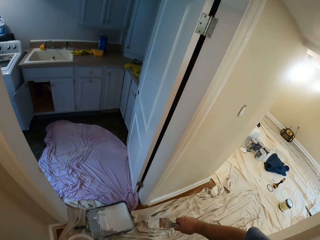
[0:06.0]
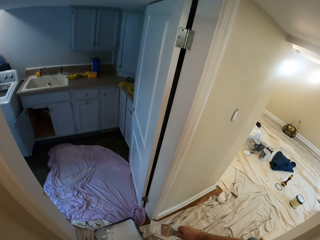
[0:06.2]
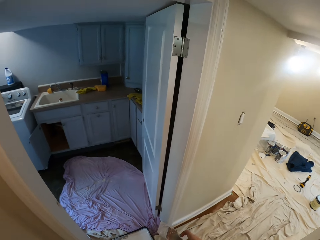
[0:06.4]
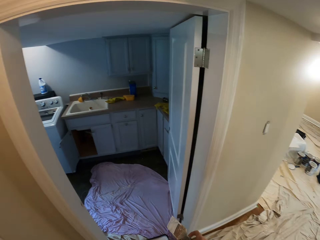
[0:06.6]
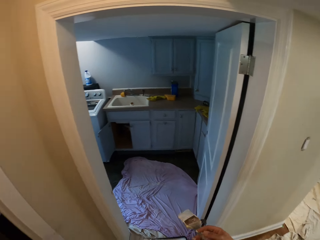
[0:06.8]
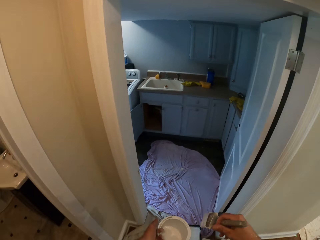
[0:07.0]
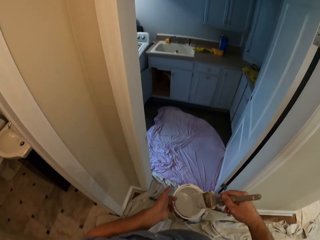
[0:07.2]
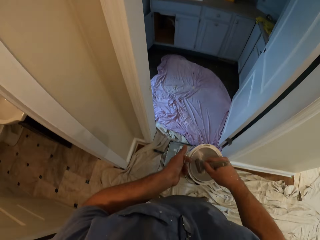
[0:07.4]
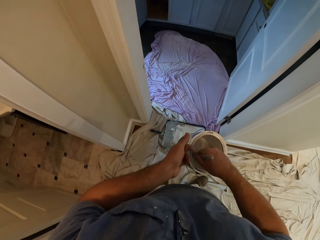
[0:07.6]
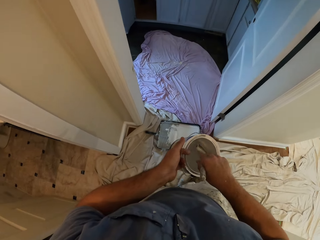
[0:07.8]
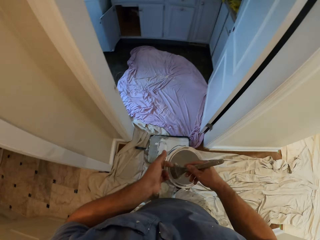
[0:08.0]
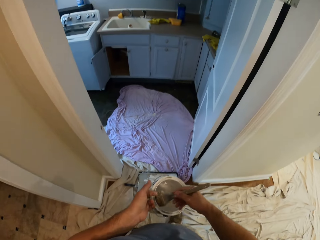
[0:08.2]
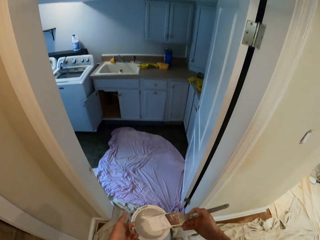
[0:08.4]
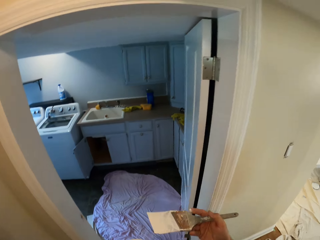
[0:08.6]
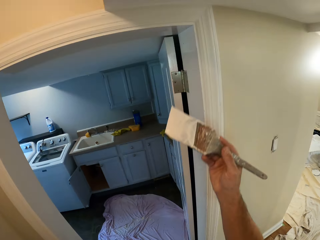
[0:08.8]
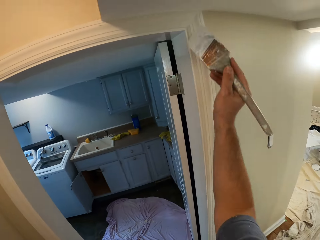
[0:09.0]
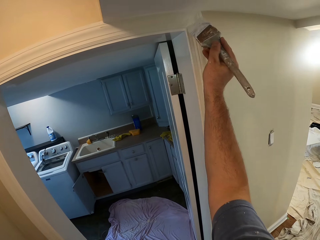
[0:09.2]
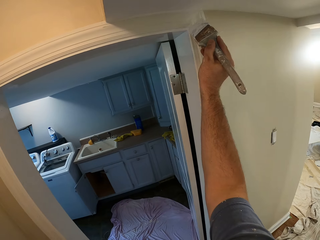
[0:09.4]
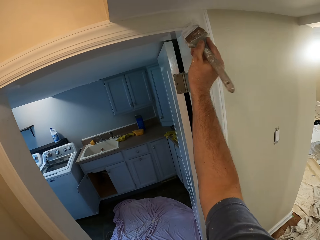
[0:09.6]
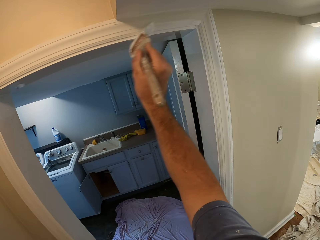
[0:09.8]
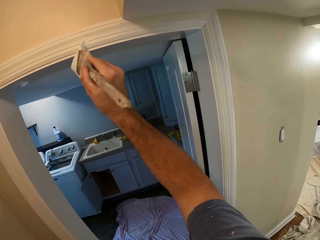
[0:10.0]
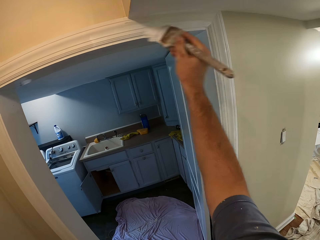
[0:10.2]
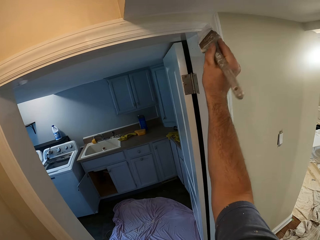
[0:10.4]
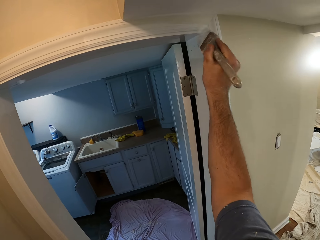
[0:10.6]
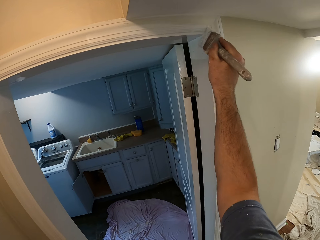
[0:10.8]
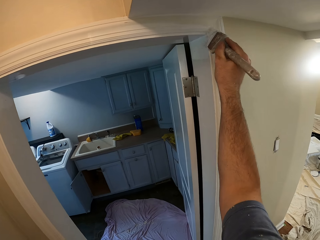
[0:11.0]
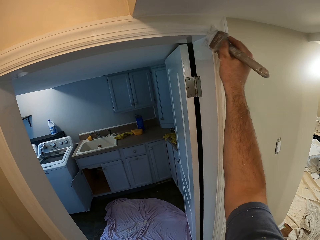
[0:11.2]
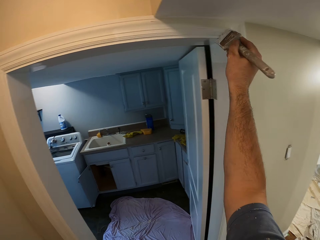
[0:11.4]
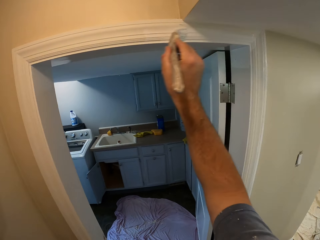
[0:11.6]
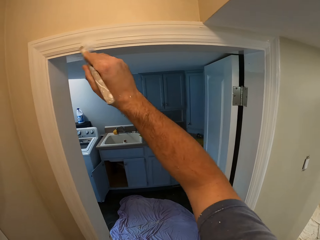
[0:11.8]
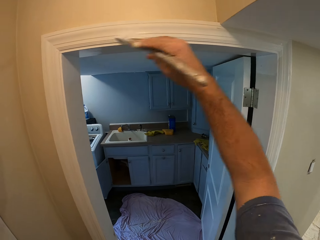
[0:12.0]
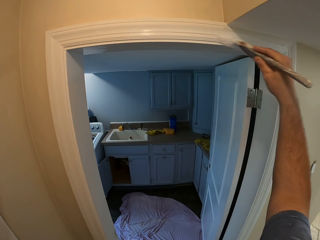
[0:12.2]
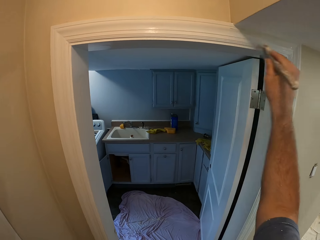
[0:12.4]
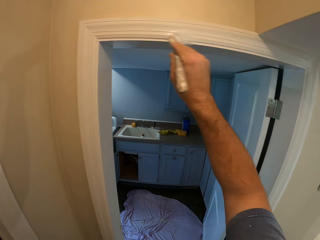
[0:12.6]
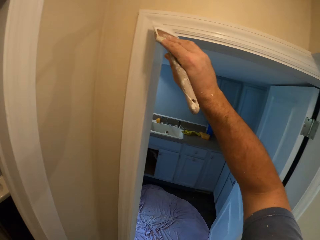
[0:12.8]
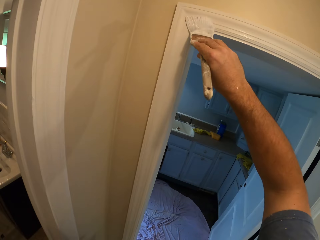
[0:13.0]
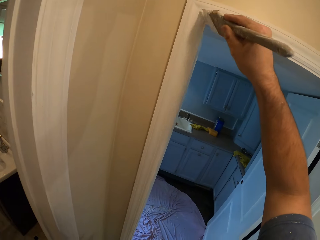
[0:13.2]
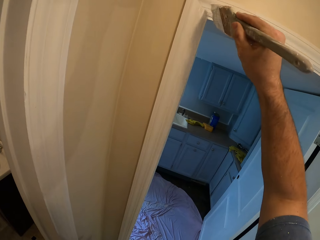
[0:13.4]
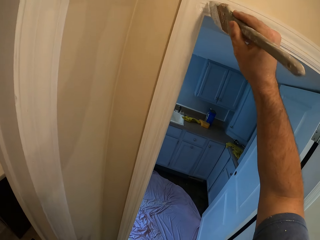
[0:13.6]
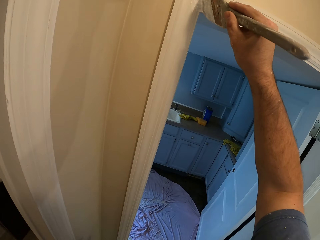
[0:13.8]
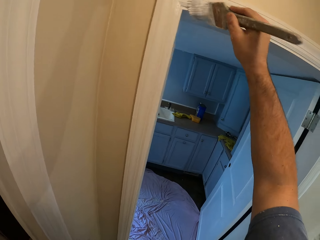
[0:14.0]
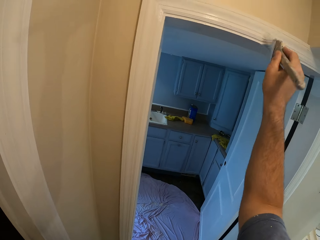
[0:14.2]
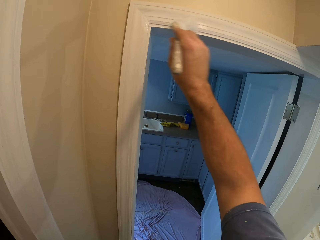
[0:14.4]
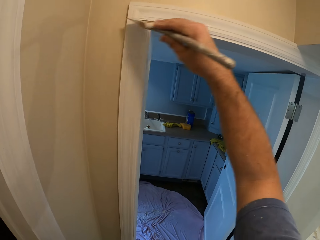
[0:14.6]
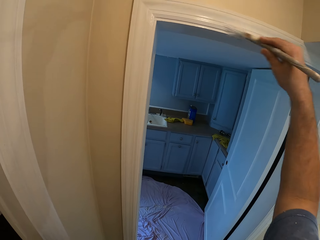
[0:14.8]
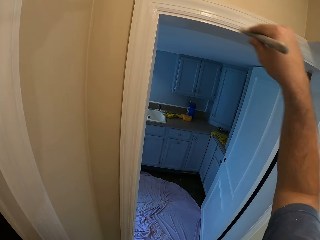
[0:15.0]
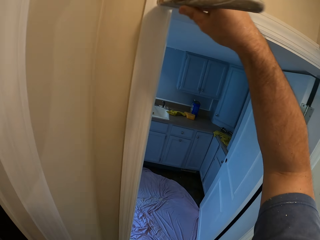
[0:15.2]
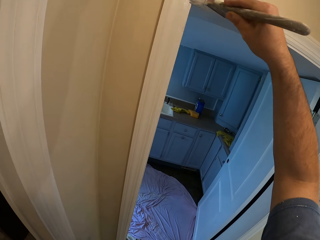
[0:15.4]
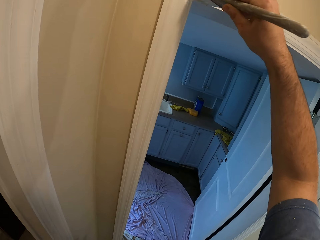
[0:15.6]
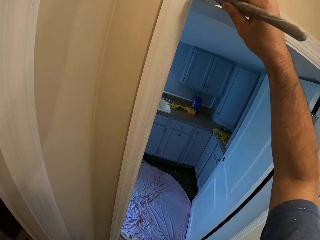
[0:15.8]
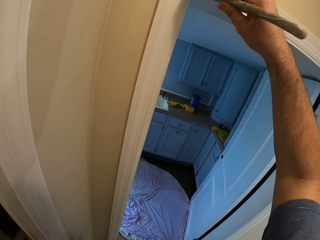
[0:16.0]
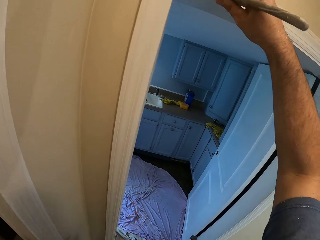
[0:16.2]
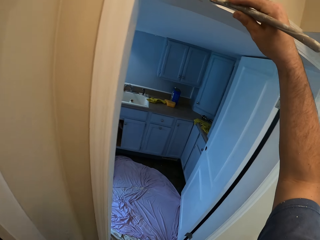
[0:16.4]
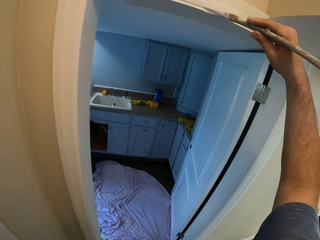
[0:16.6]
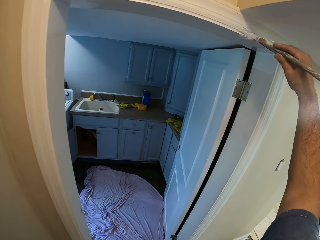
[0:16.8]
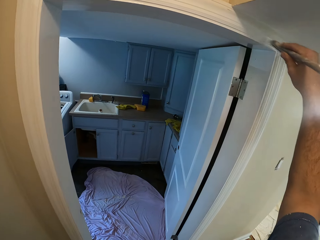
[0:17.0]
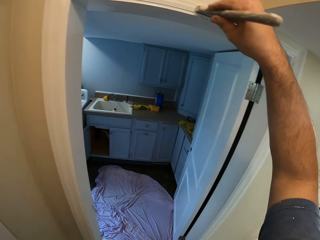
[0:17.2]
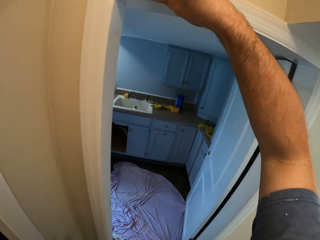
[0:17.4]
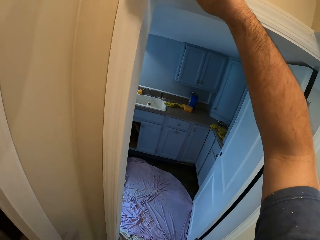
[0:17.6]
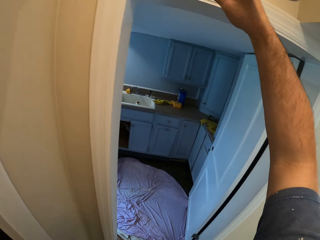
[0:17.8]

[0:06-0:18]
The camera wearer looks around the room. They dip the paint brush into a paint container. They paint the doorpost with the paint brush.

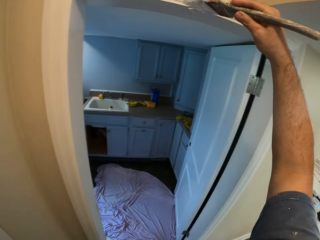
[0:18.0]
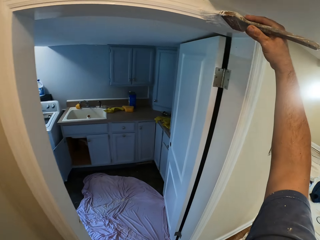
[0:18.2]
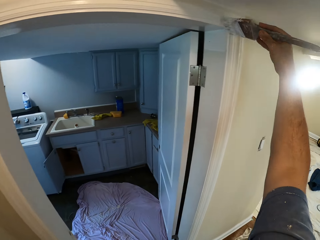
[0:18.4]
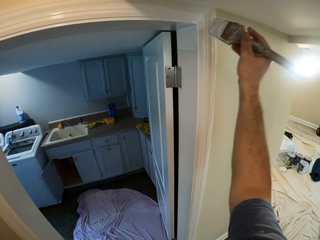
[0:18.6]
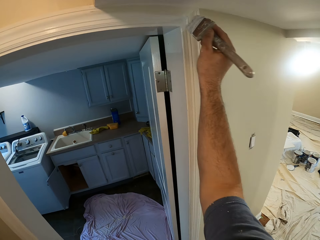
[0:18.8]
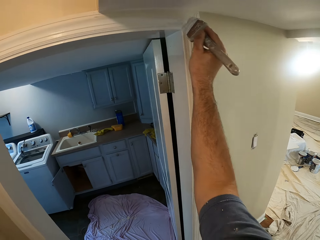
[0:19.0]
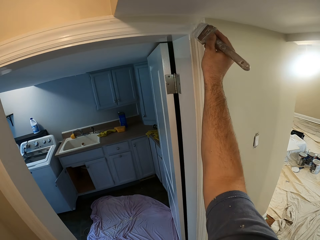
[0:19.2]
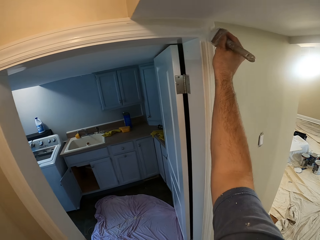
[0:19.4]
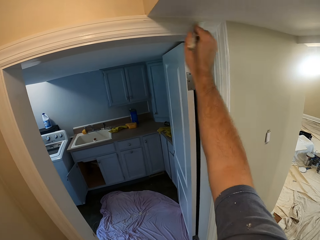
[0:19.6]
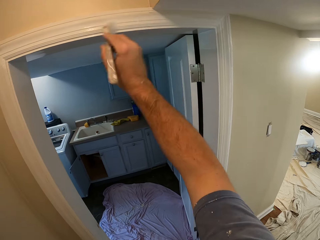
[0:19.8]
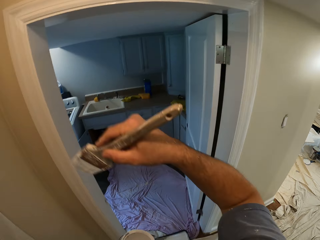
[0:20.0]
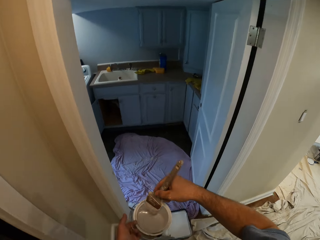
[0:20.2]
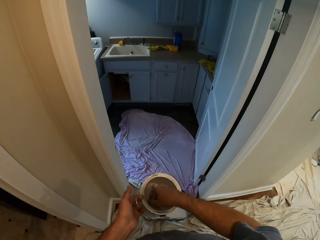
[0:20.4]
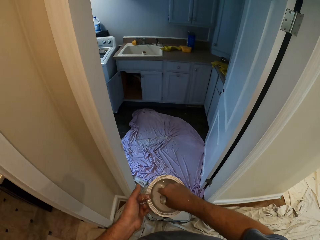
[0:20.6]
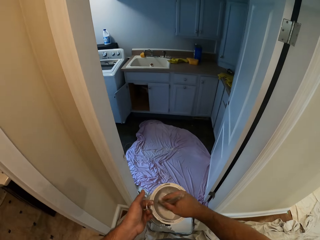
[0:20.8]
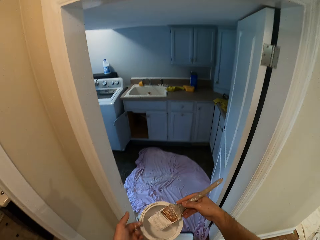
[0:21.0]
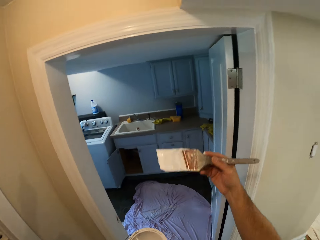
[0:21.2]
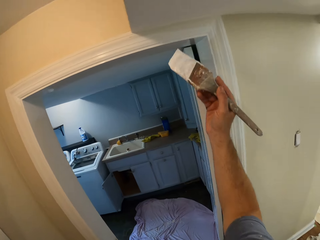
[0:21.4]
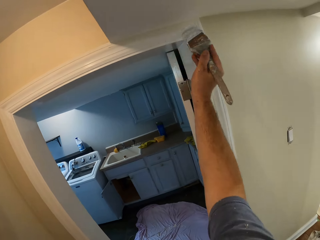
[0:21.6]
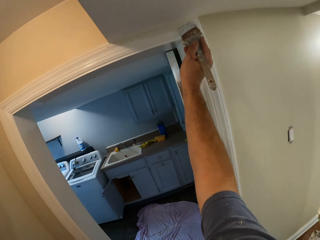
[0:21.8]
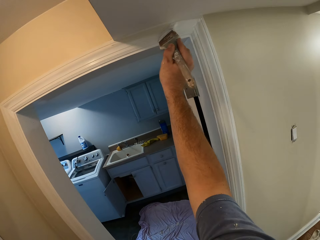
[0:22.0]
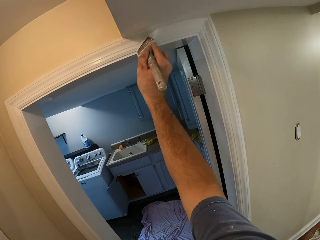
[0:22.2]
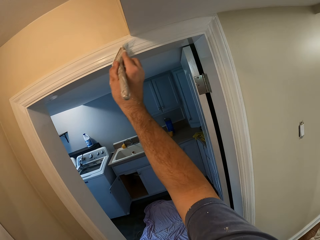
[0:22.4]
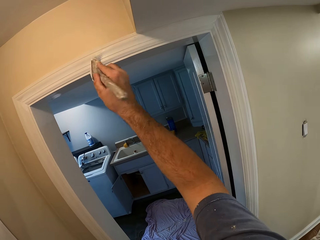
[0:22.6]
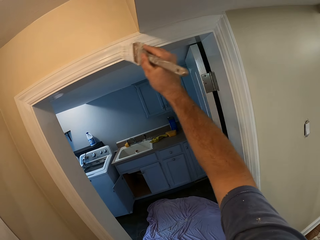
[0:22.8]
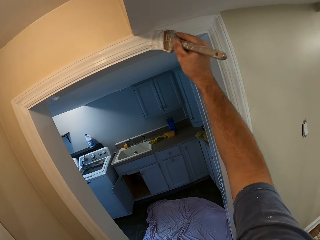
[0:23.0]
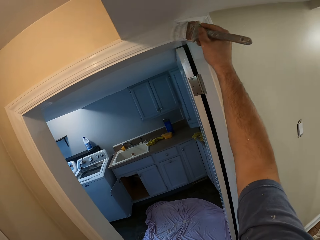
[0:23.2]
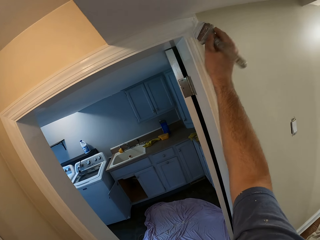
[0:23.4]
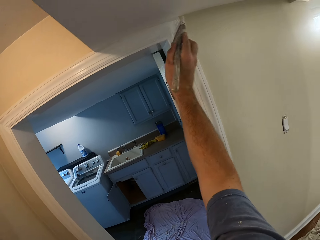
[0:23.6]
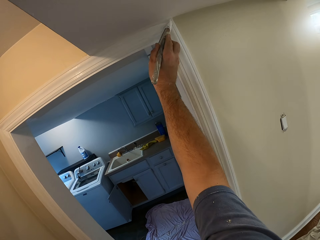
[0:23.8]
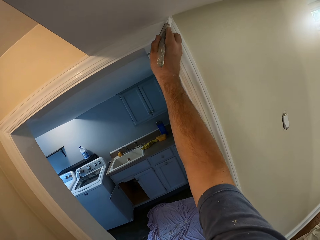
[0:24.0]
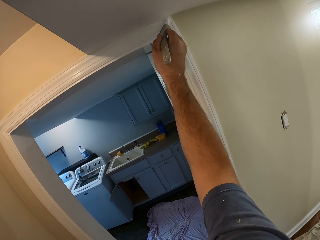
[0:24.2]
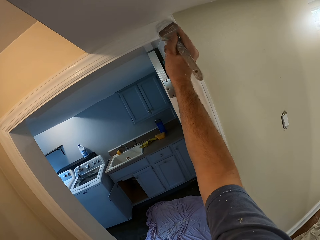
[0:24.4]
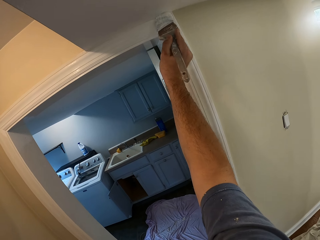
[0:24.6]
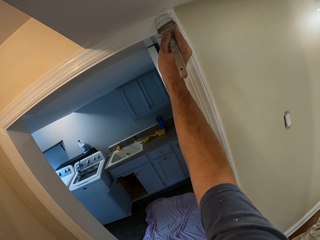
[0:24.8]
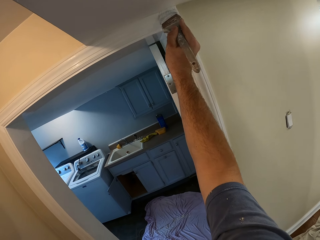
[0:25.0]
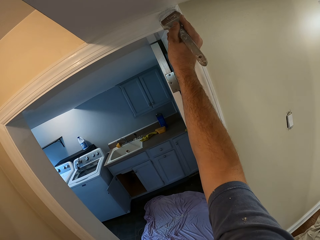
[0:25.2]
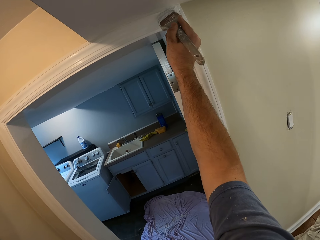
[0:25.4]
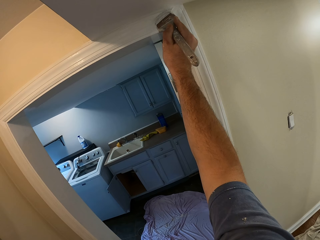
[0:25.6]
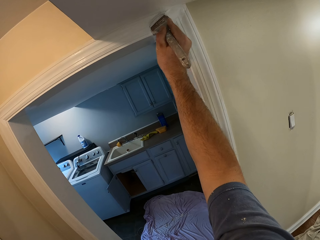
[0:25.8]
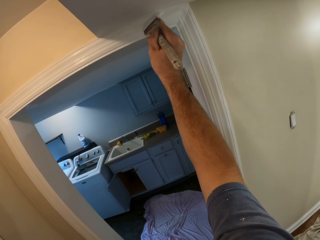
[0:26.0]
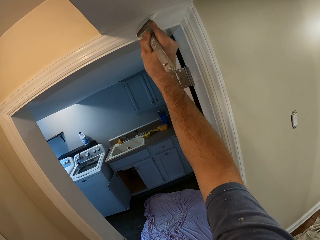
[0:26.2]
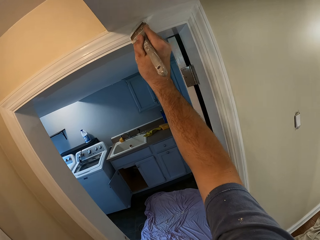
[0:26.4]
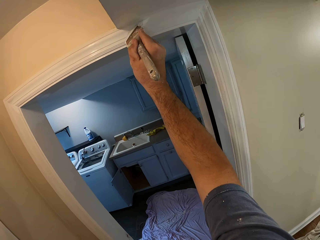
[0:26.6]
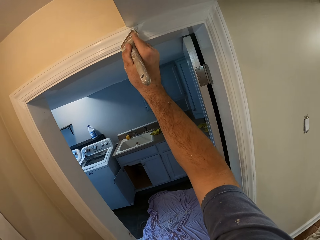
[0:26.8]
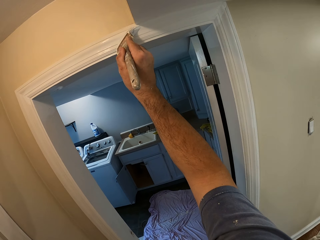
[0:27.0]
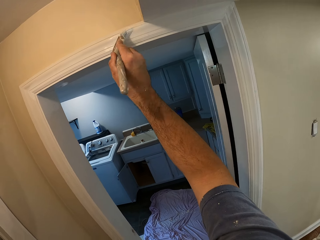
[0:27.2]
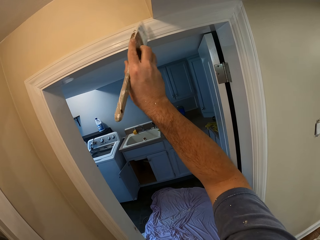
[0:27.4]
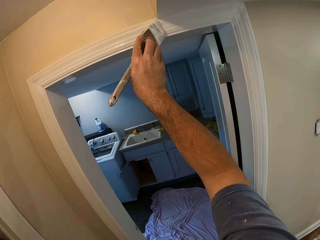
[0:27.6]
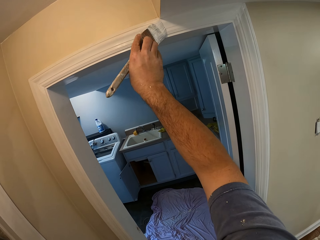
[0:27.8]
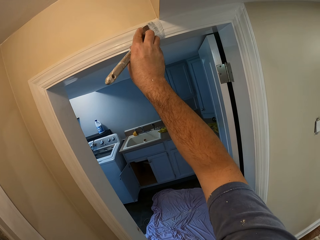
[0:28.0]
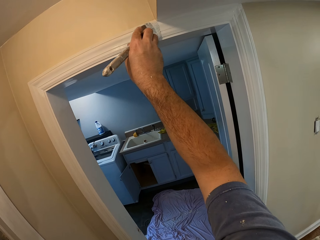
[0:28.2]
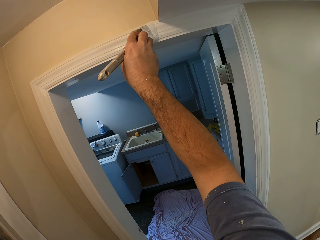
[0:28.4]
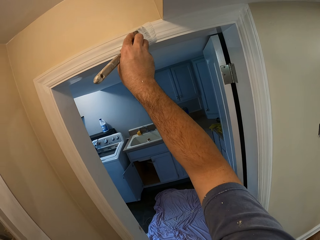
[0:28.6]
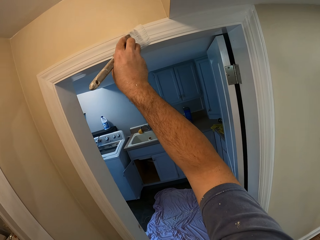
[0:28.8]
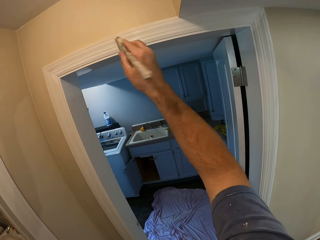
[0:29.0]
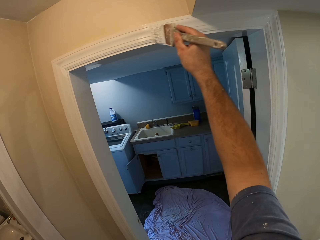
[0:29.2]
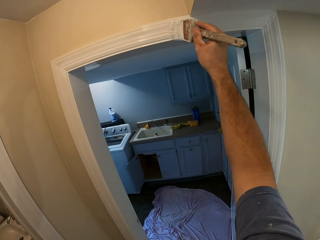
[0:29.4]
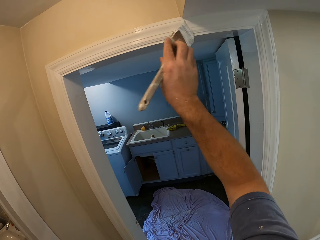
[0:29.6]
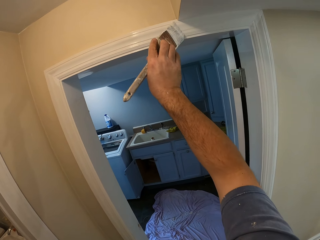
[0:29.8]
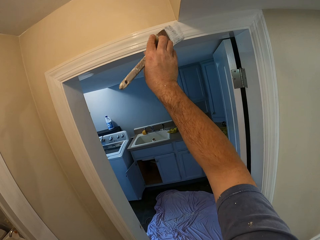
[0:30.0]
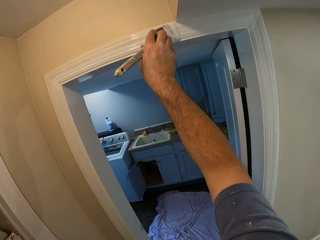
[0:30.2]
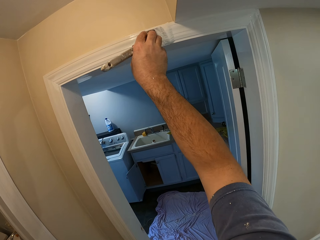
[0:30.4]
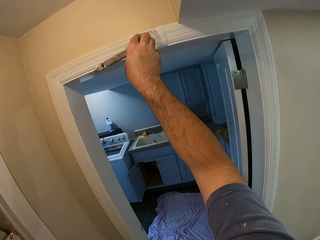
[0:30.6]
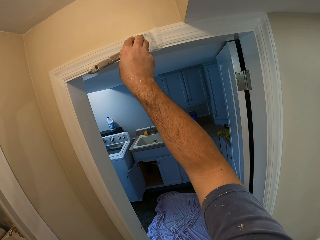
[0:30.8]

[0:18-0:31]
The camera wearer dips the paint brush into a paint container. They paint the doorpost with the paint brush.
